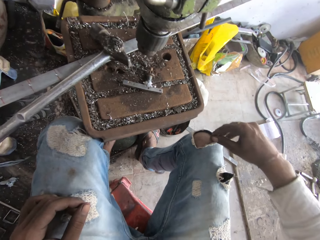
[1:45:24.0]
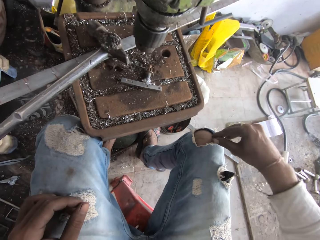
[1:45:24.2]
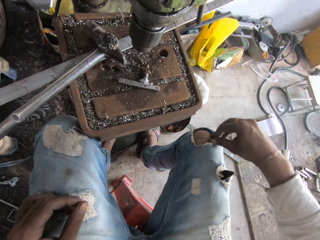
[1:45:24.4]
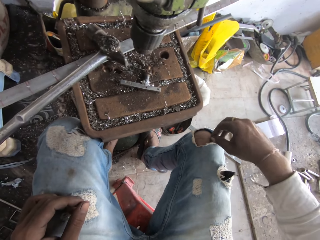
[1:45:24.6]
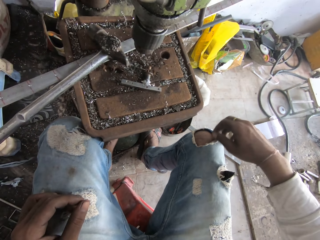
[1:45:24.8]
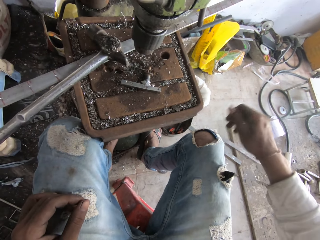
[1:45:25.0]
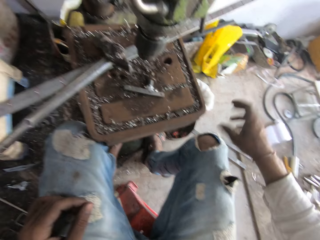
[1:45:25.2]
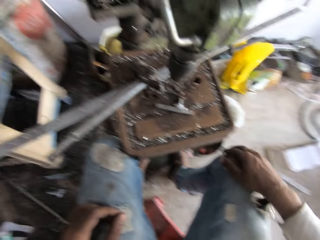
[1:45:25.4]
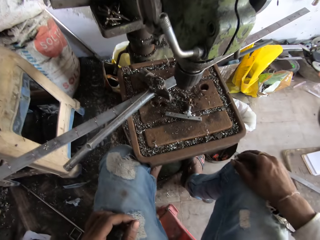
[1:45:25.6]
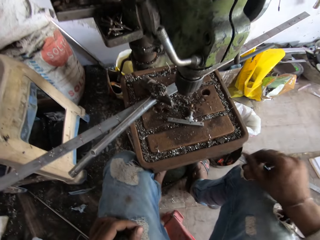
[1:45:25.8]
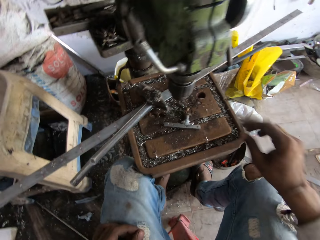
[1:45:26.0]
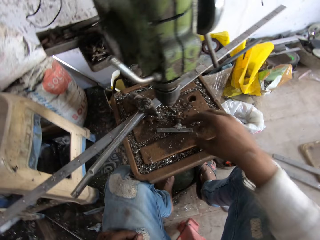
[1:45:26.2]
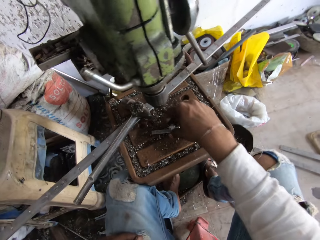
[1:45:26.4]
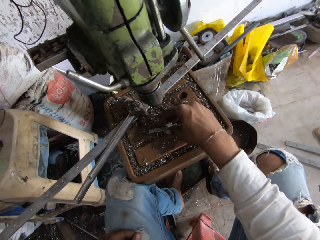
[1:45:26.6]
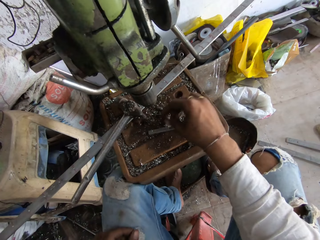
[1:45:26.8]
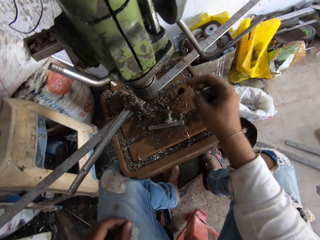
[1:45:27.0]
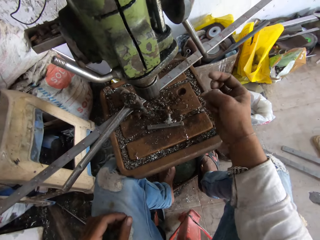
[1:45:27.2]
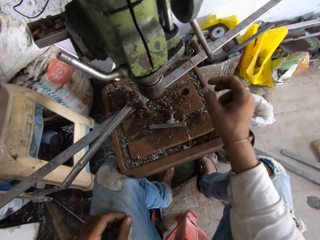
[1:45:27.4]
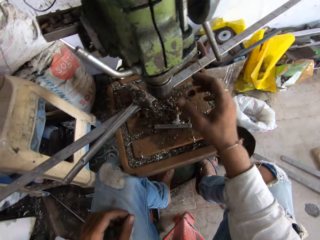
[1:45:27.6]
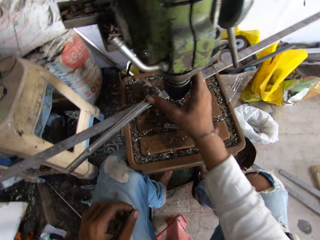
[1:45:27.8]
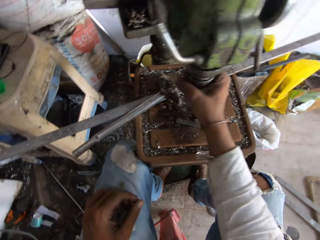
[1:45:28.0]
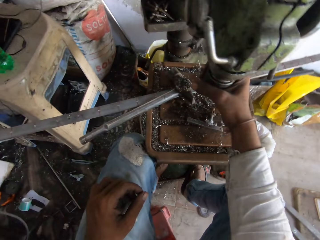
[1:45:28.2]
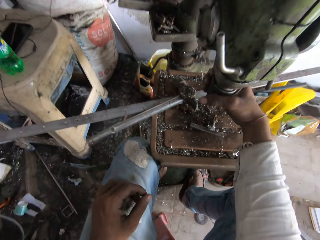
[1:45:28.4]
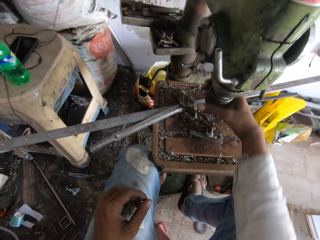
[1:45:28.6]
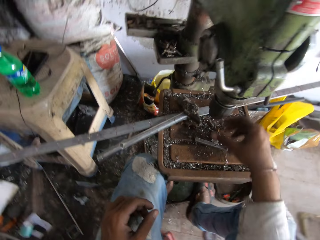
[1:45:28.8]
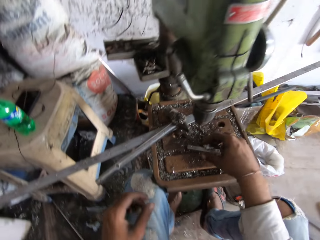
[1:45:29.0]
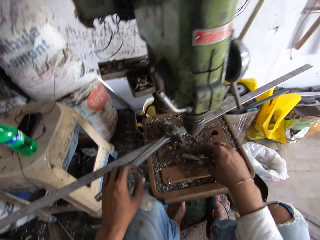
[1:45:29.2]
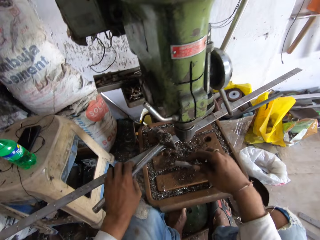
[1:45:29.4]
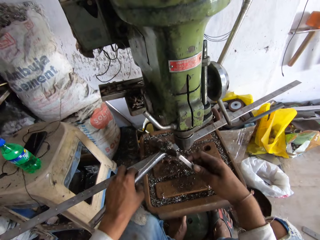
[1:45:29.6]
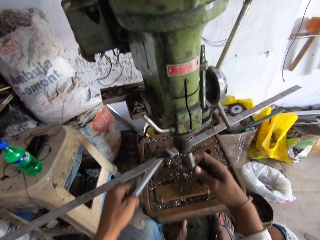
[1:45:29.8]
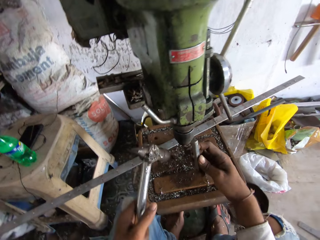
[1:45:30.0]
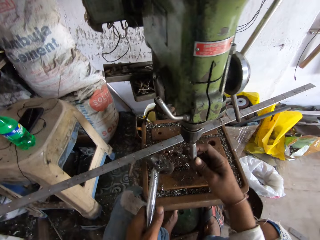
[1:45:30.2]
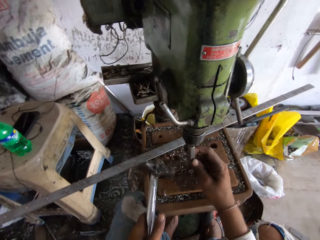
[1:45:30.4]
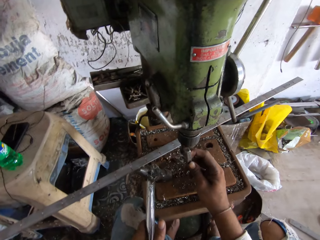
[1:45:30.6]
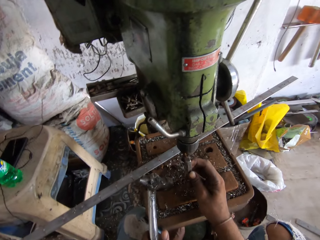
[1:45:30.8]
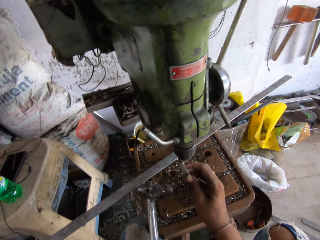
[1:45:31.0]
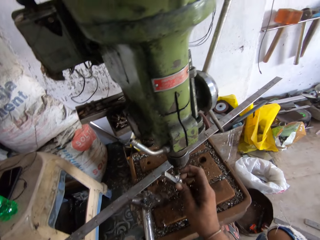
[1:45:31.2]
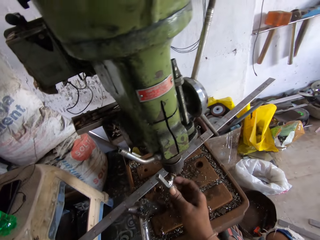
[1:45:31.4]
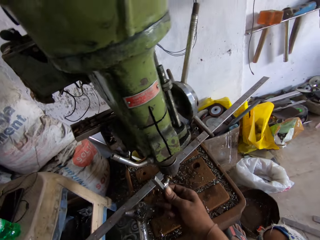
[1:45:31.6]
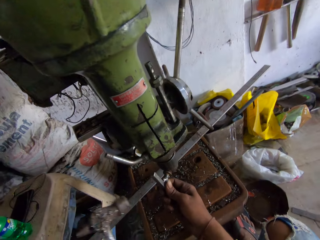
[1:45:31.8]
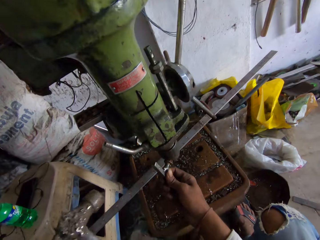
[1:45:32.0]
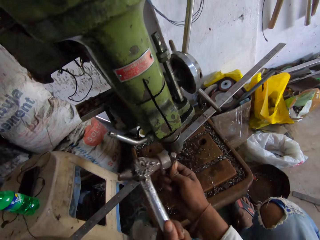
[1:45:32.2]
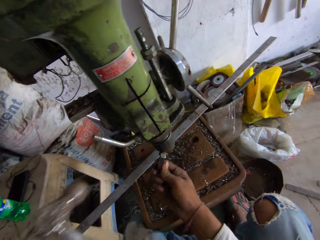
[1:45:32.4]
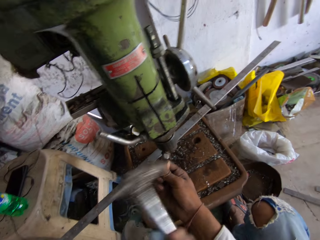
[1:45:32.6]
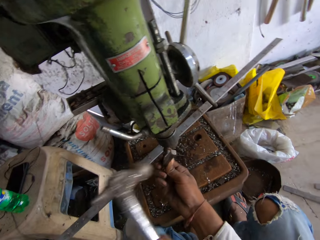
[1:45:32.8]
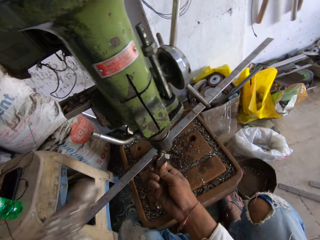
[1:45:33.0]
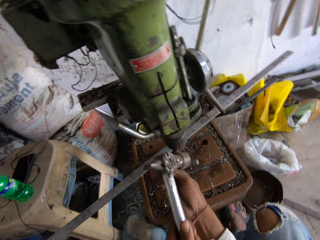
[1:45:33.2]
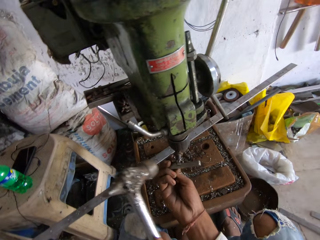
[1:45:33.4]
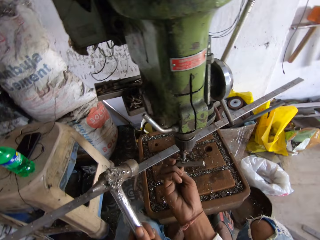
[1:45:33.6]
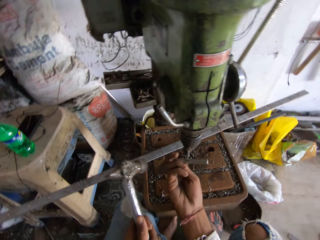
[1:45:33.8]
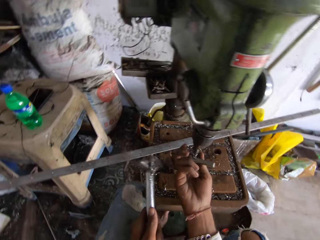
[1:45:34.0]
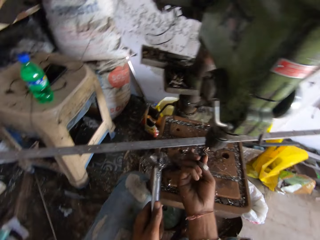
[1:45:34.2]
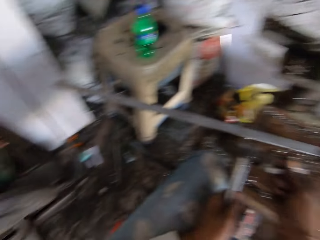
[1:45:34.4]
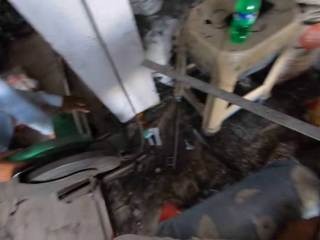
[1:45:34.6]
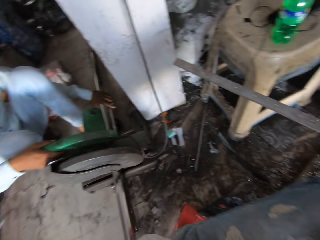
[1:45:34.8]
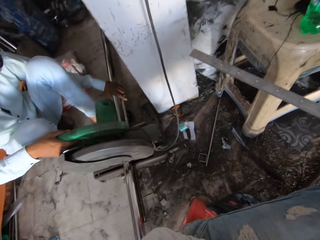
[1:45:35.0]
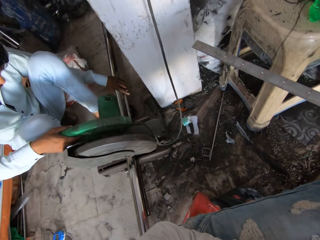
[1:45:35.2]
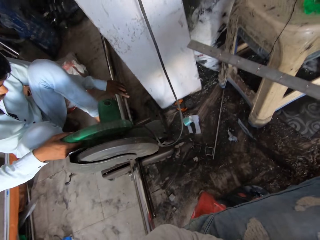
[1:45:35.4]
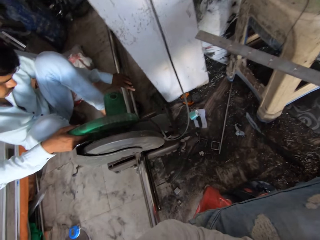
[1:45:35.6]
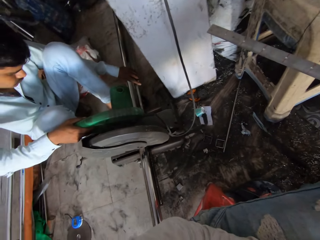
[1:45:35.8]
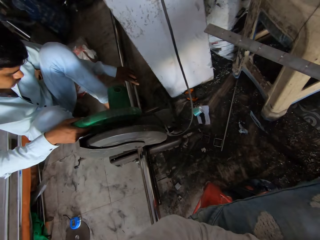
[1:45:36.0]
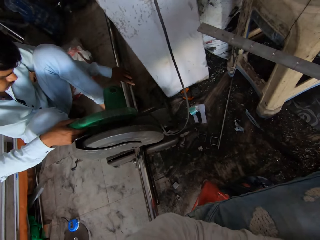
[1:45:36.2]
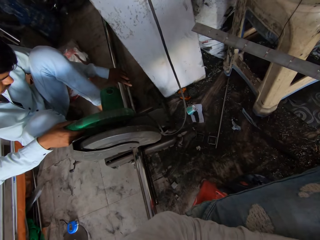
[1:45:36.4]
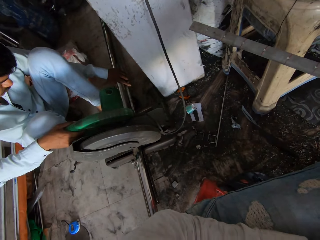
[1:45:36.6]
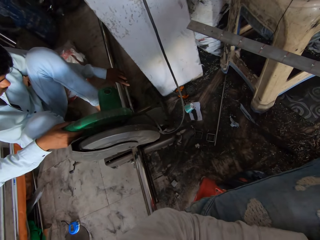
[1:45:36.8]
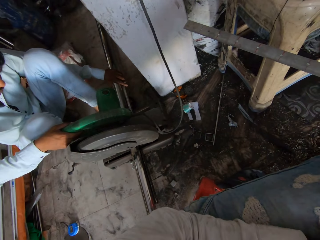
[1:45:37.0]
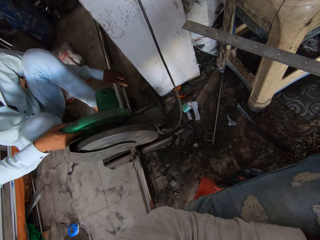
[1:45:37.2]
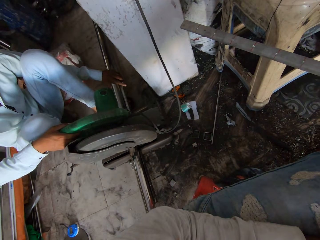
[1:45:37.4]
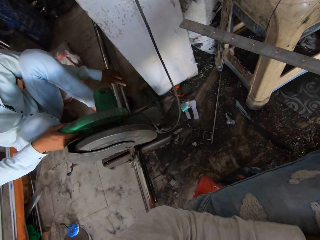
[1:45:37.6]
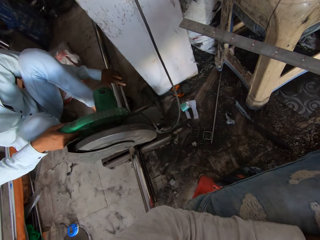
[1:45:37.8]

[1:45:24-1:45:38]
The camera wearer moves the trouser. They drop the metal particle. They touch the metal. They rotate the chuck. They pick up the metal. They pick up a hammer and move the hammer. They fix the metal on a machine. They hammer the metal. They look around.

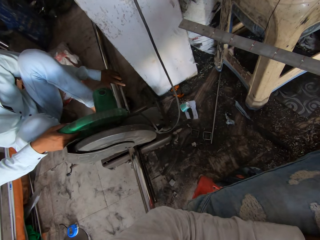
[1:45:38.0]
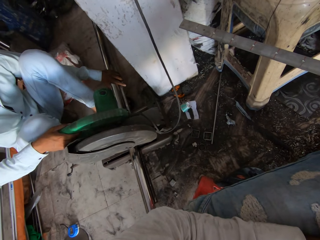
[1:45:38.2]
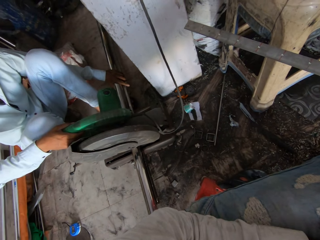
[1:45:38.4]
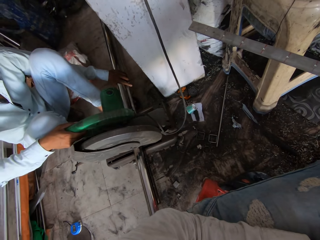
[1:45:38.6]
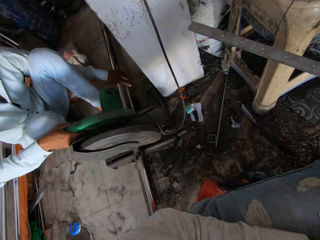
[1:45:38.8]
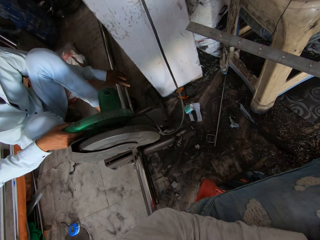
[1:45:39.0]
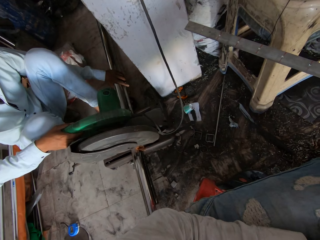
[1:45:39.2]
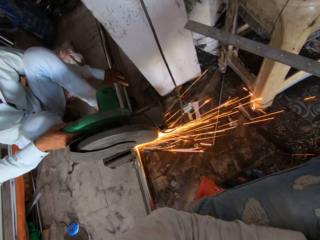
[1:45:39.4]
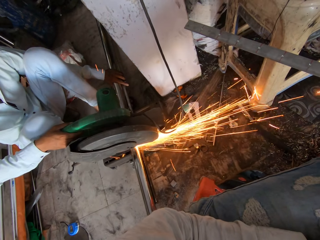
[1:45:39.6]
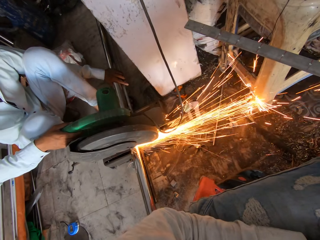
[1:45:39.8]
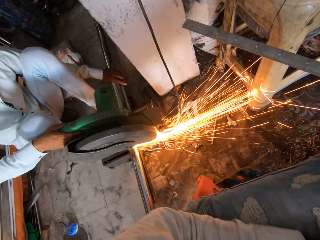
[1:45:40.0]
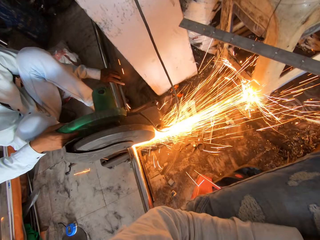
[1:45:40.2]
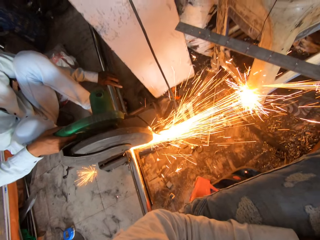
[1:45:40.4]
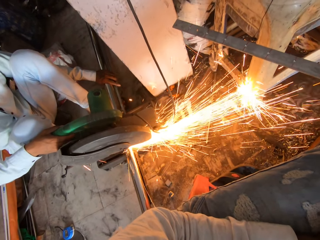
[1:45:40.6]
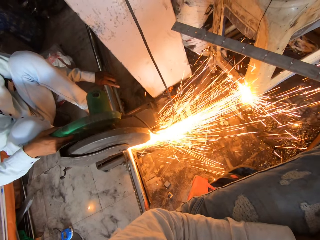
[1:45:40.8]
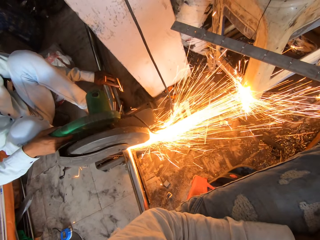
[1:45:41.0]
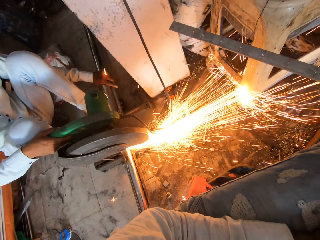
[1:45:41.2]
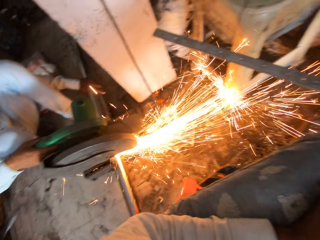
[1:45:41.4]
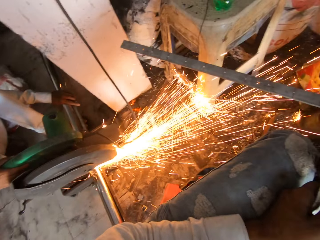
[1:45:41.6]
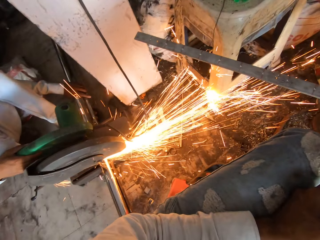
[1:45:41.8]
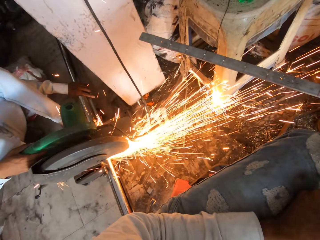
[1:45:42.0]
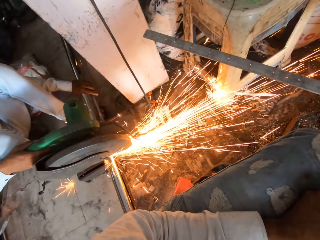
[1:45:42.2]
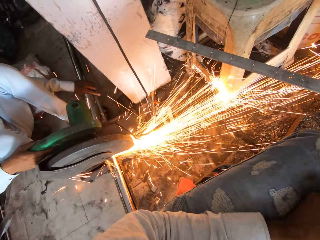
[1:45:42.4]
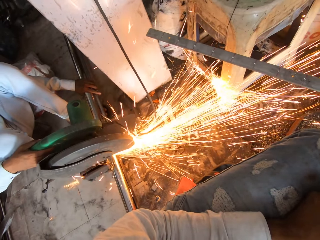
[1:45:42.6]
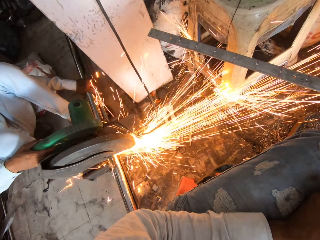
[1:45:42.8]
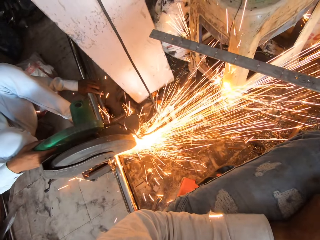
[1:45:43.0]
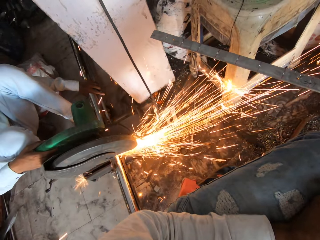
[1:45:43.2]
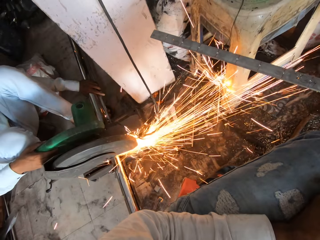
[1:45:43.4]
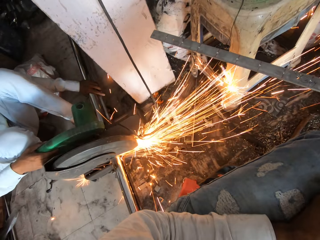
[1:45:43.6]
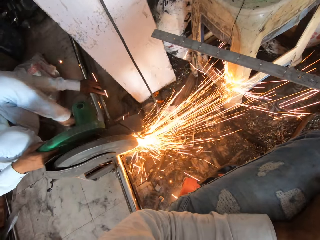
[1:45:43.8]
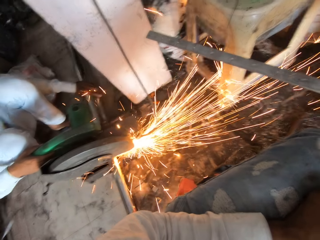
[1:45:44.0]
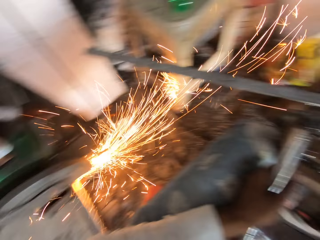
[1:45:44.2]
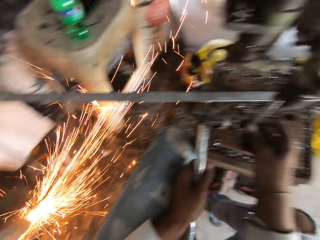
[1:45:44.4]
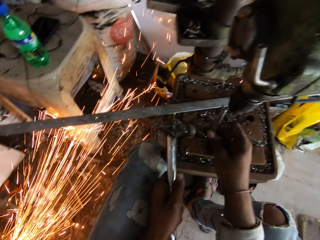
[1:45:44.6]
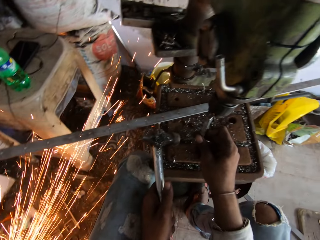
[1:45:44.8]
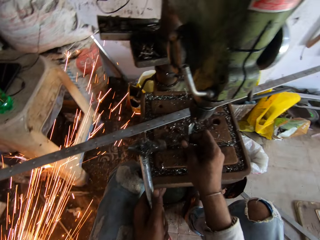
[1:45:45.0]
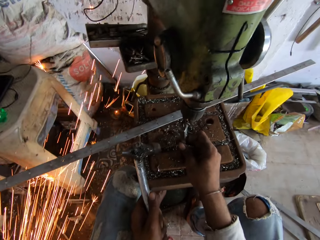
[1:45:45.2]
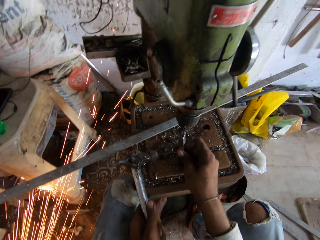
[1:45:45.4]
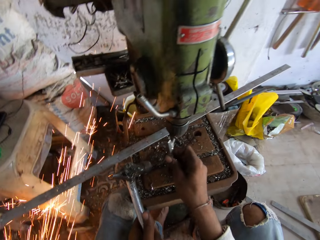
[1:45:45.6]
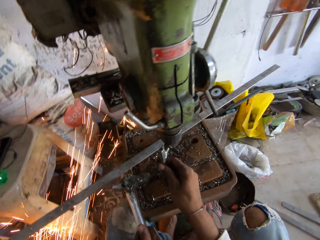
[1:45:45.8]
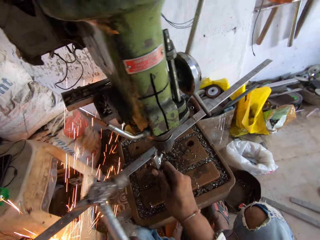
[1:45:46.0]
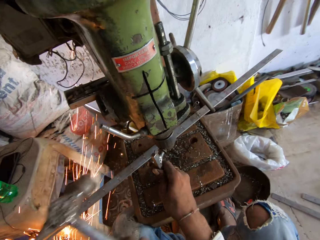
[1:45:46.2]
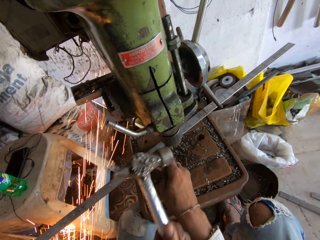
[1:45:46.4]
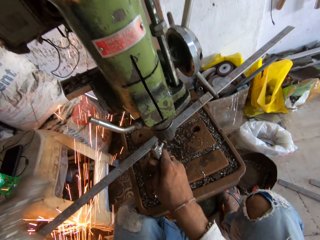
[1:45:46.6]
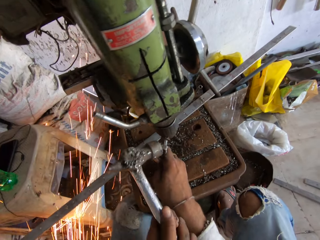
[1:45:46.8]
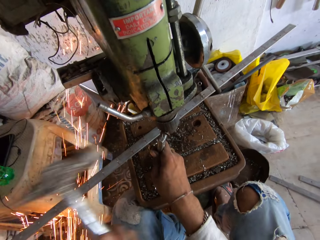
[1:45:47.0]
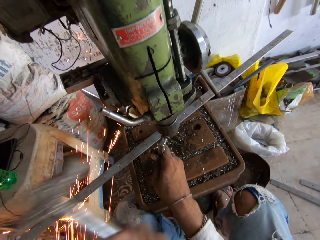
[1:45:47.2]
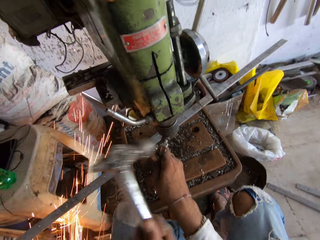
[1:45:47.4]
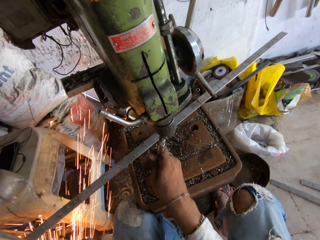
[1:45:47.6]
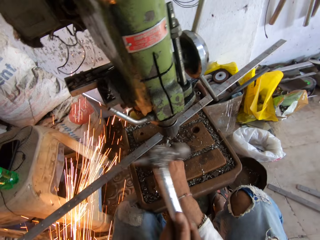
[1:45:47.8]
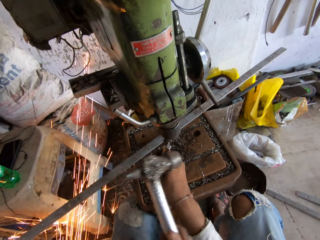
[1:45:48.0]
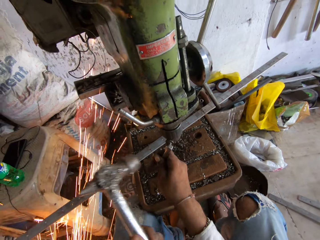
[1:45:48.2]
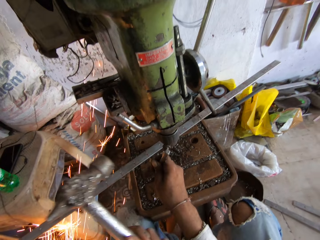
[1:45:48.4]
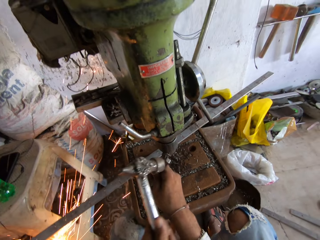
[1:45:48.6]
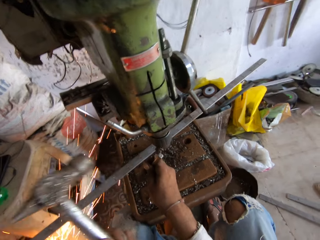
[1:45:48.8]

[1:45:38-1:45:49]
A man cuts metal. The camera wearer hammers the metal.
